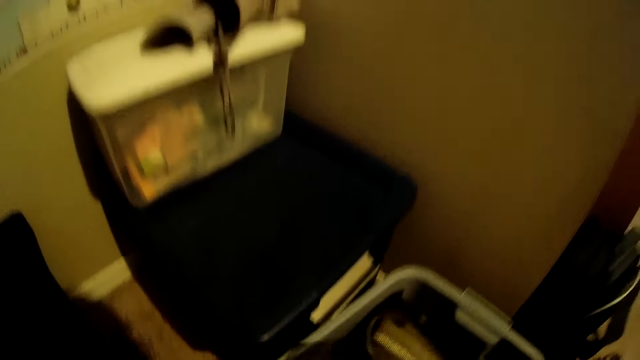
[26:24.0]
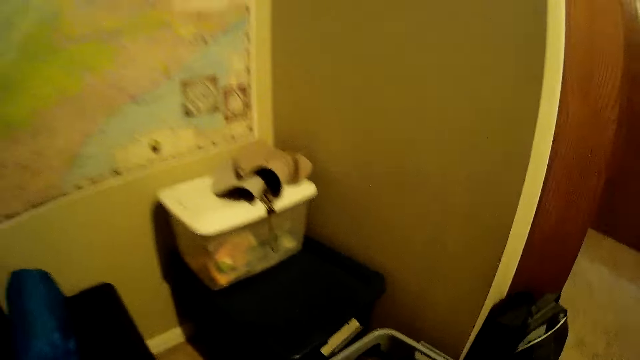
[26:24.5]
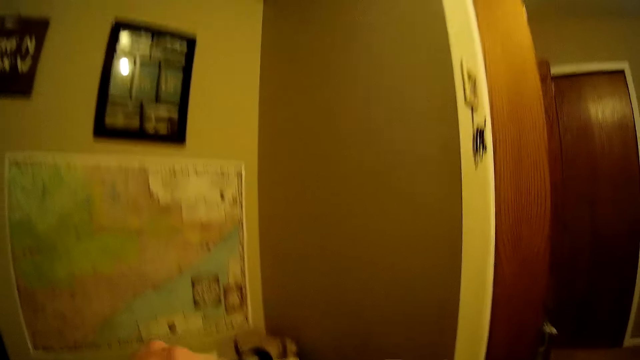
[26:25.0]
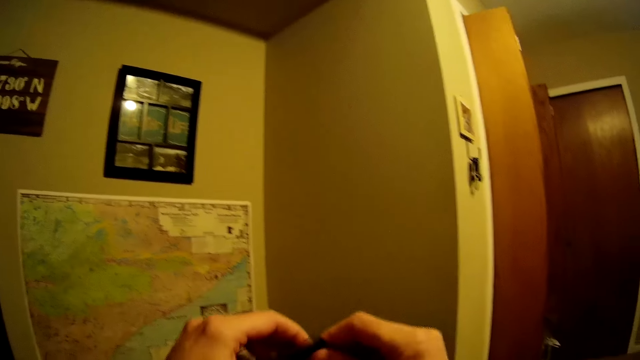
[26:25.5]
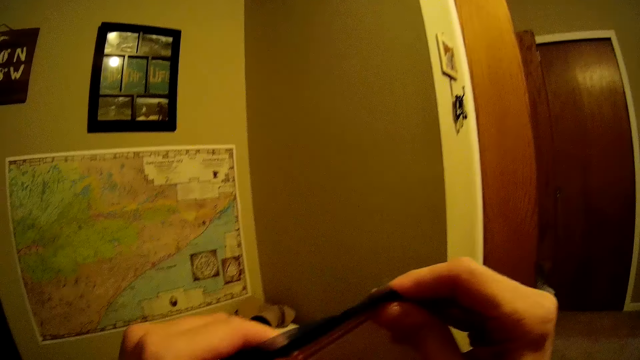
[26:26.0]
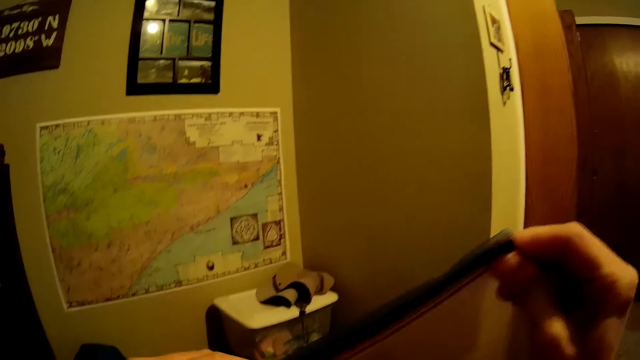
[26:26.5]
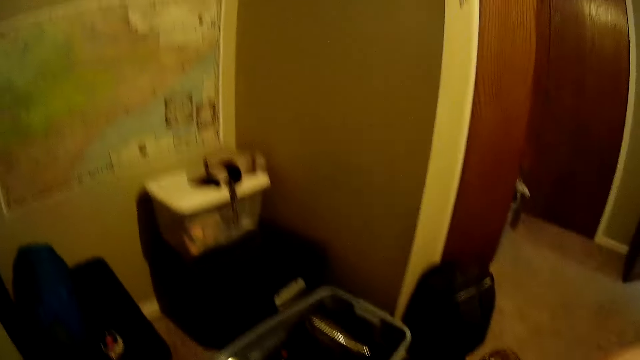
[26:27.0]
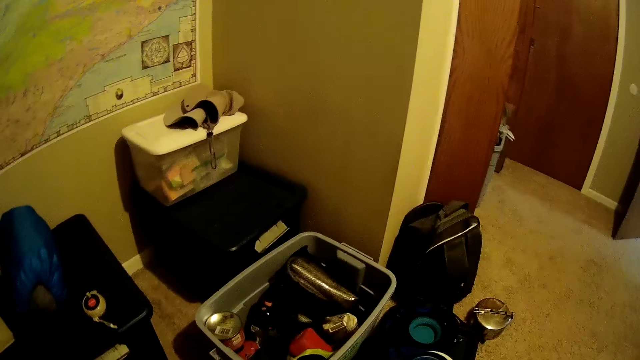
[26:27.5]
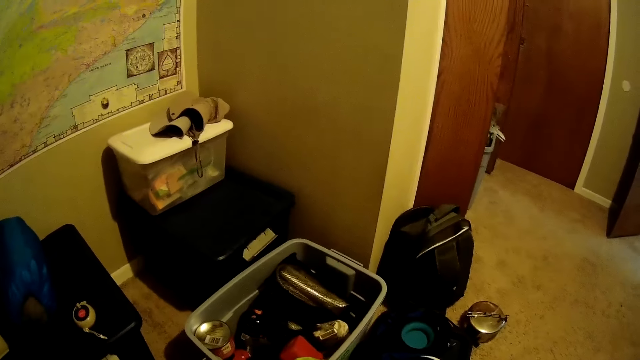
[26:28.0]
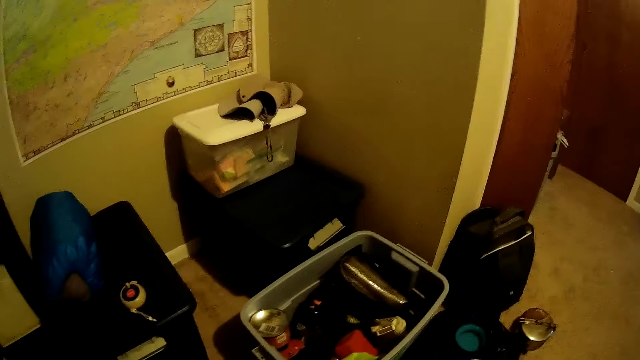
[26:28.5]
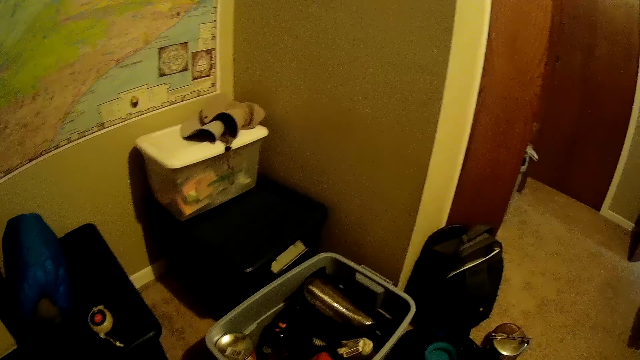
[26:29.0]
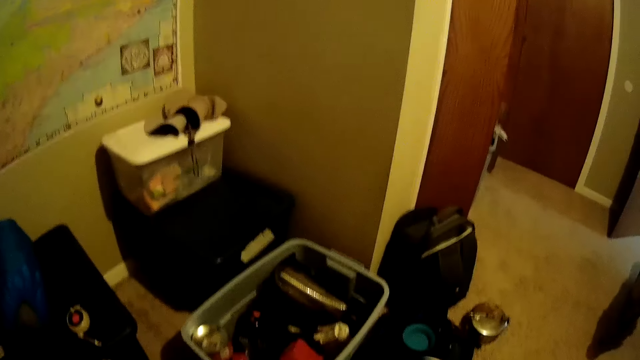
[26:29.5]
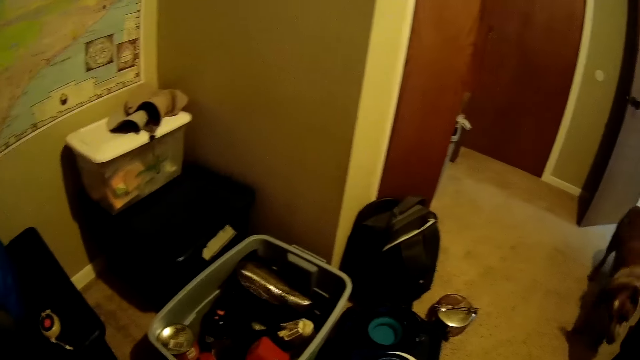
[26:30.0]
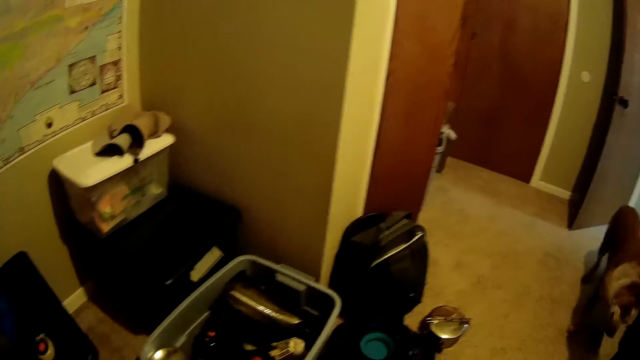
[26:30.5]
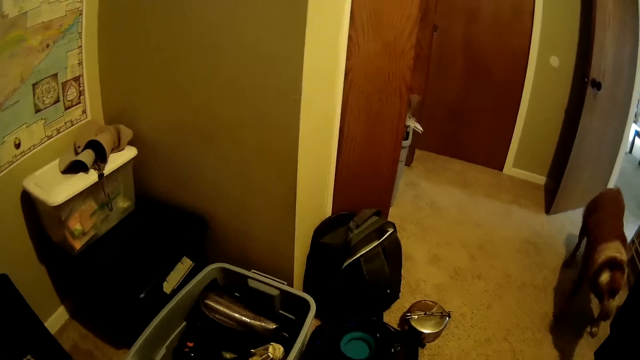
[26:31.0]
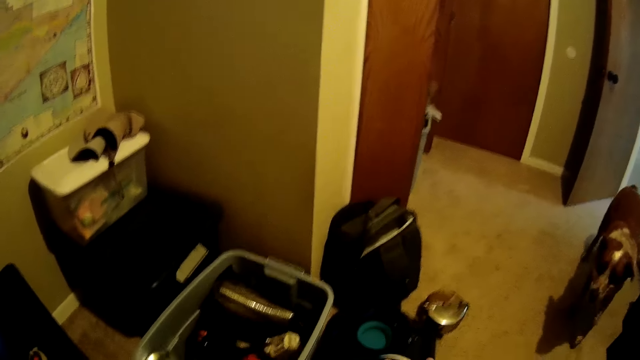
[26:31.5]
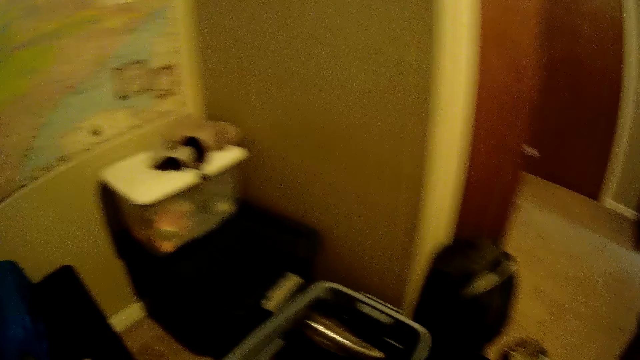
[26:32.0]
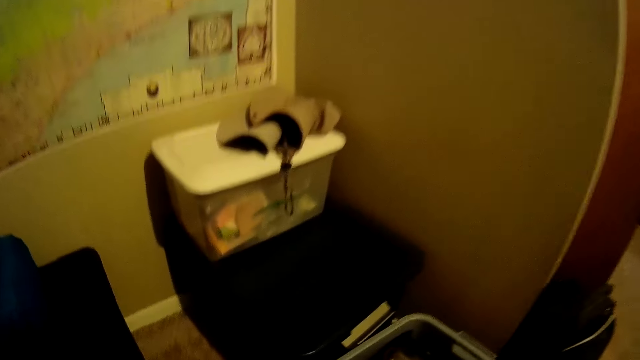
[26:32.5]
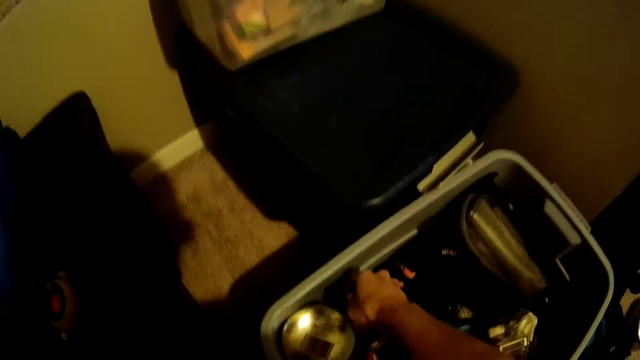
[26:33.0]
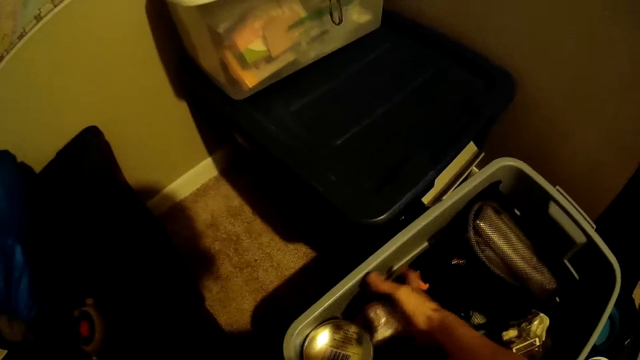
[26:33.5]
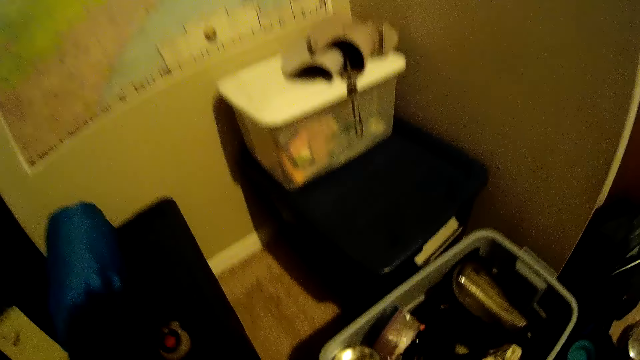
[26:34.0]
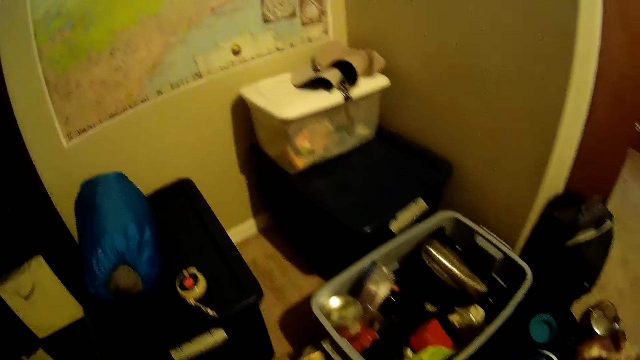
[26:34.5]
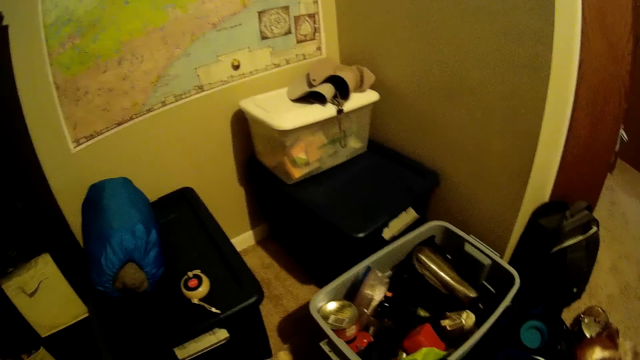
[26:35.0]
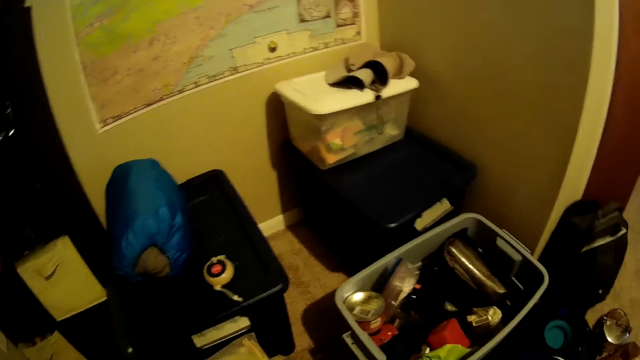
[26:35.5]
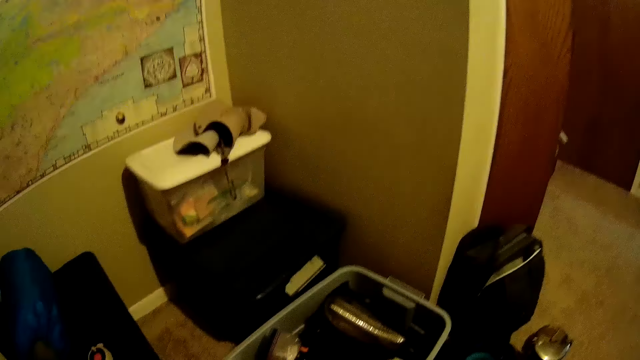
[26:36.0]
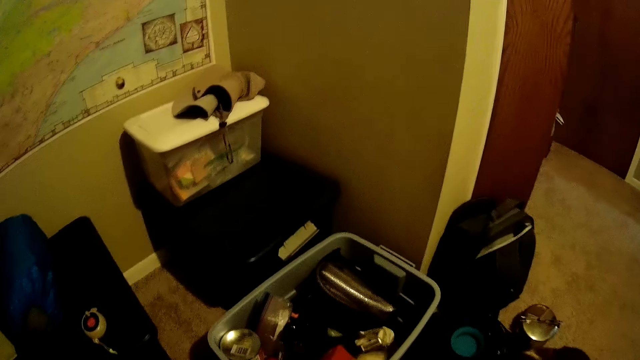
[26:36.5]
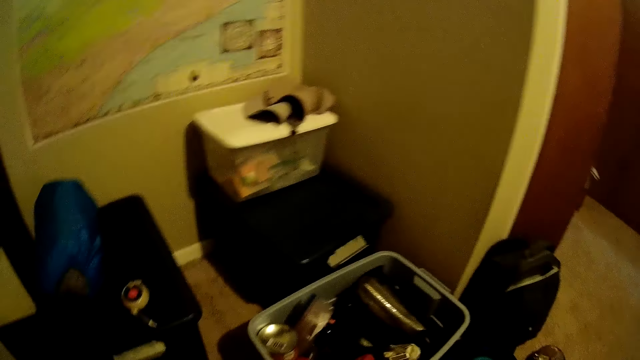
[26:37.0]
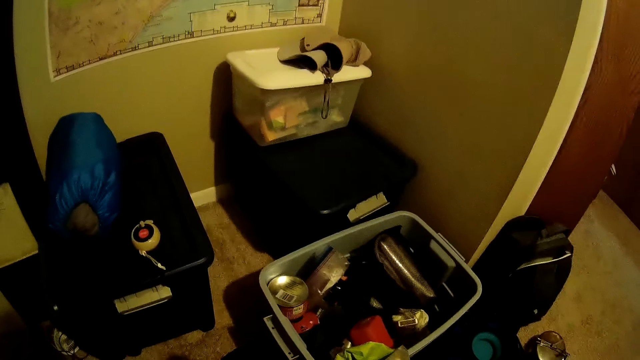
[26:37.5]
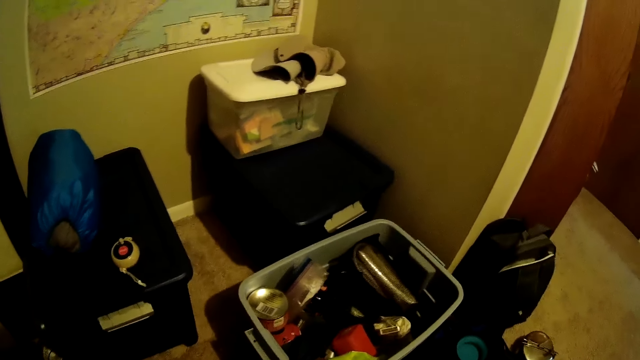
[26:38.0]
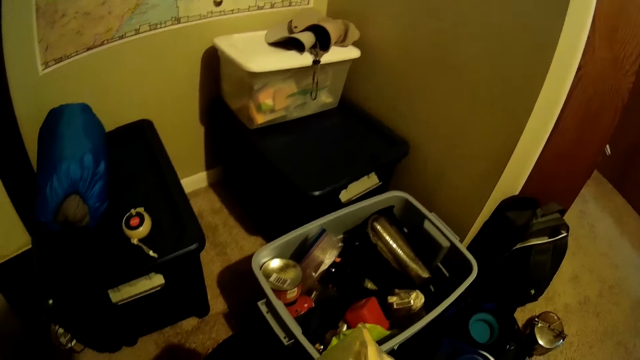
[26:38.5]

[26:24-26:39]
The camera wearer drops the package in a container with her right hand.

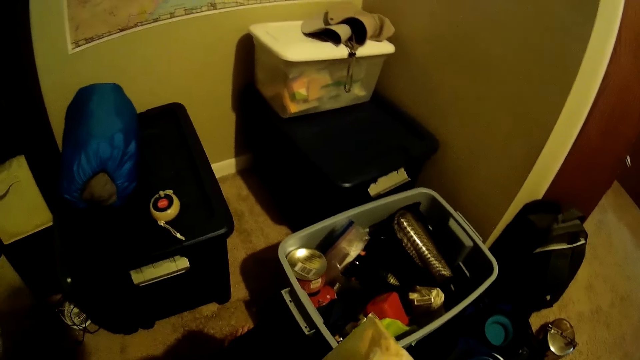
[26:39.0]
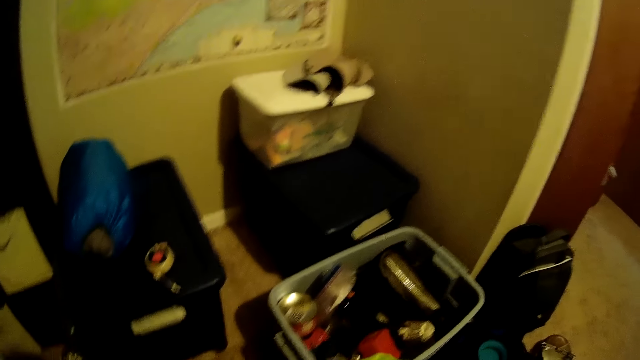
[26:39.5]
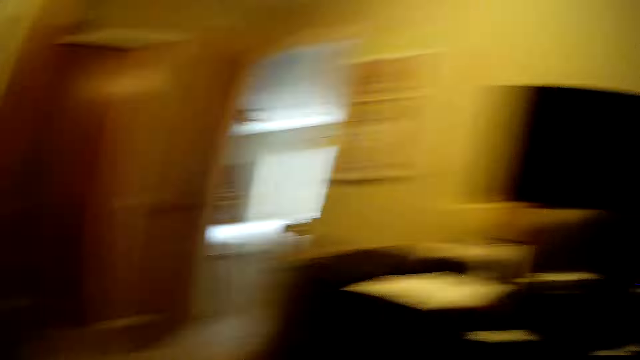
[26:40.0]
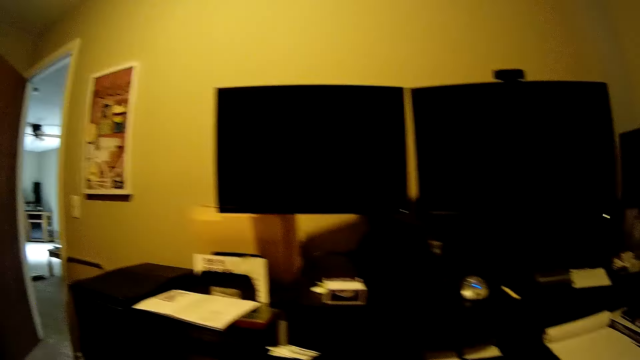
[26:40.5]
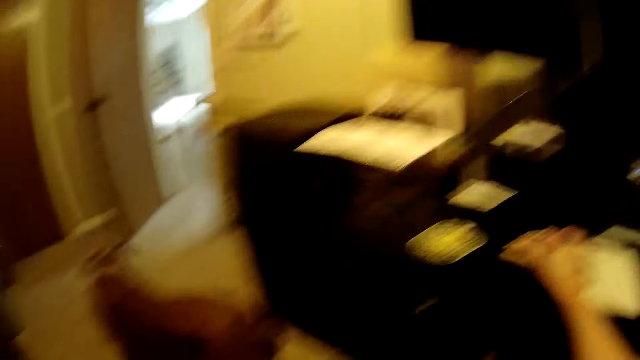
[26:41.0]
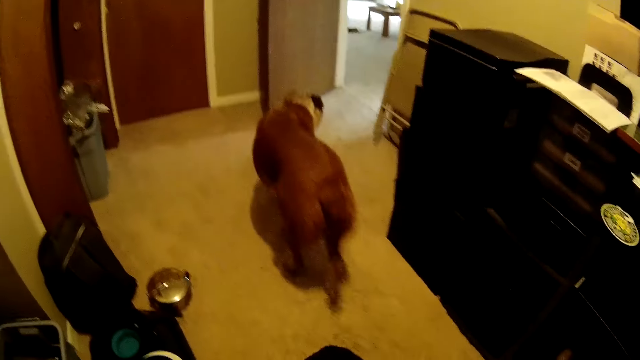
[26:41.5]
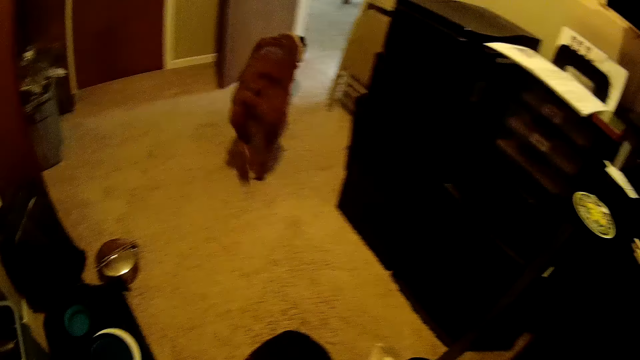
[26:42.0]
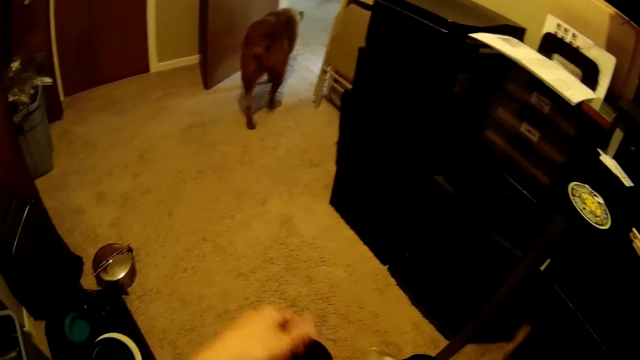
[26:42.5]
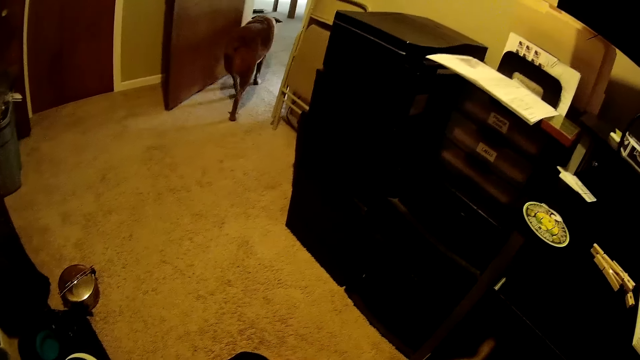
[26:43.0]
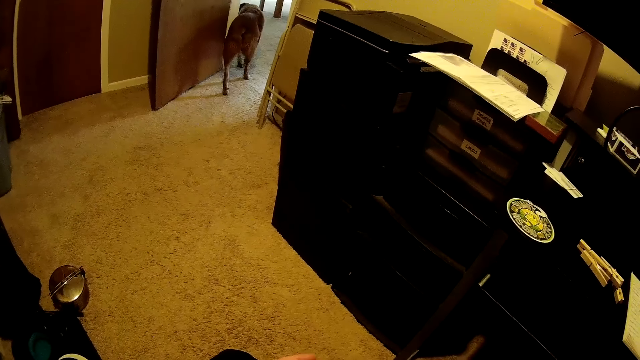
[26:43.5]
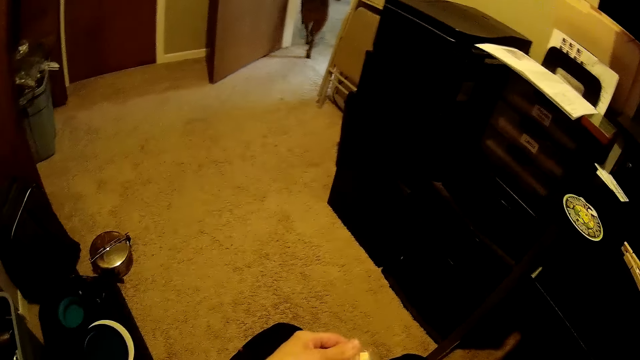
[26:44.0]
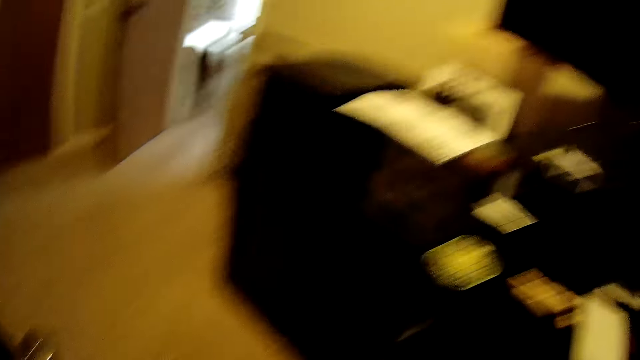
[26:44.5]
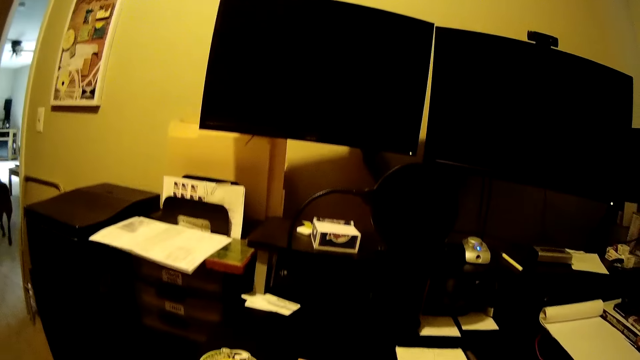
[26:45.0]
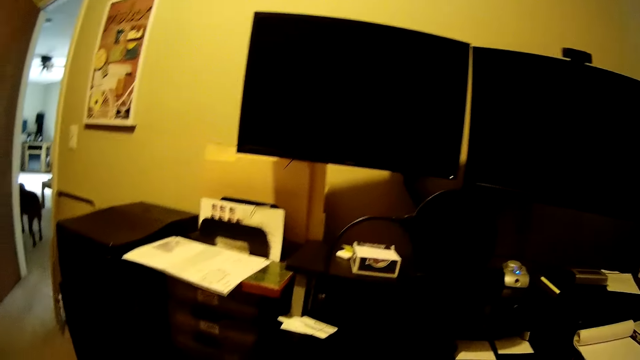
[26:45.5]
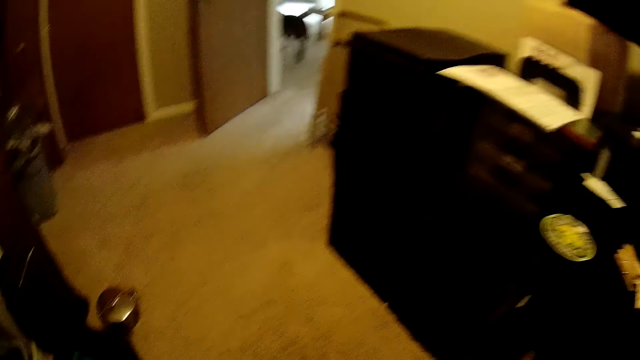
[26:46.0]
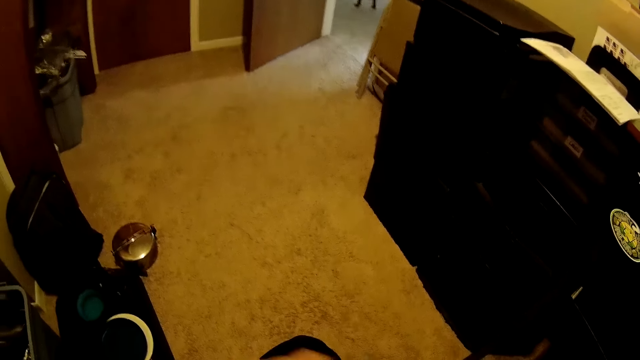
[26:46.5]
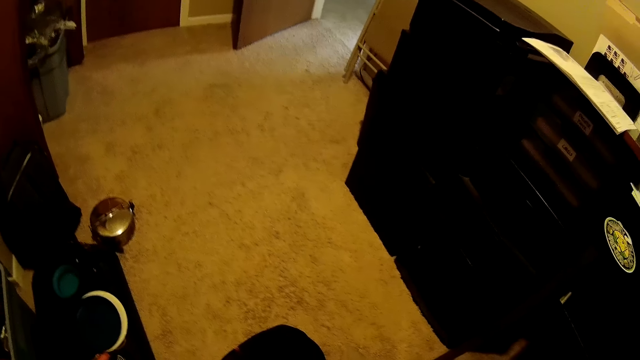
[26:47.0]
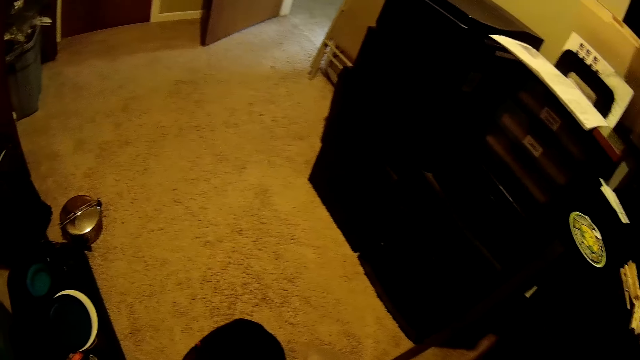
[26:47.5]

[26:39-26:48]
The camera wearer stares at the dog.
